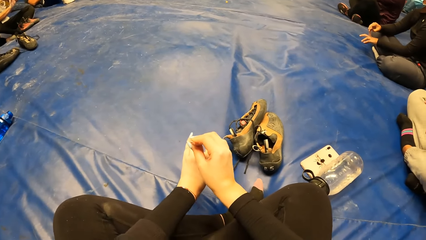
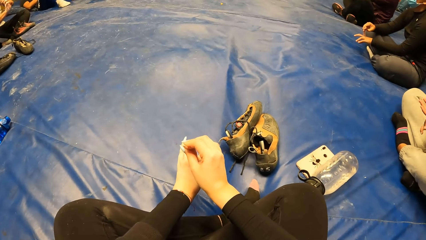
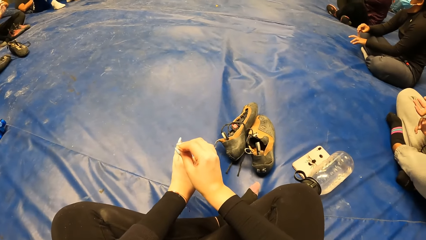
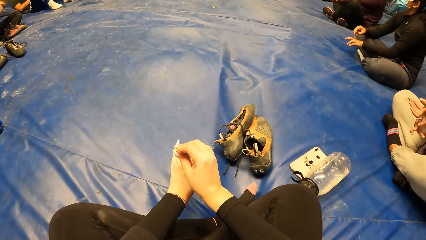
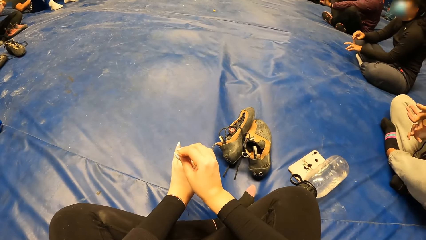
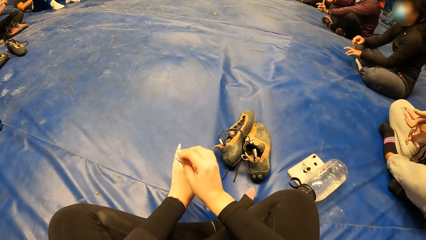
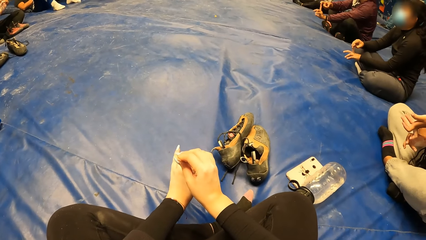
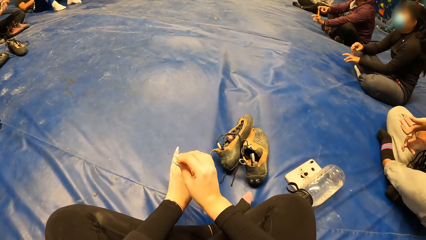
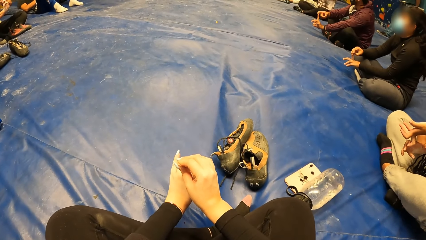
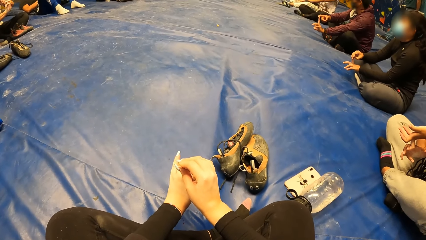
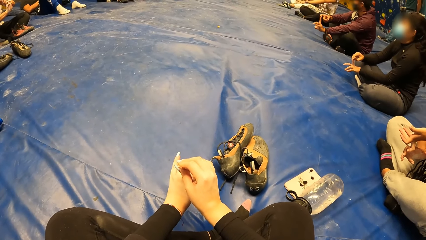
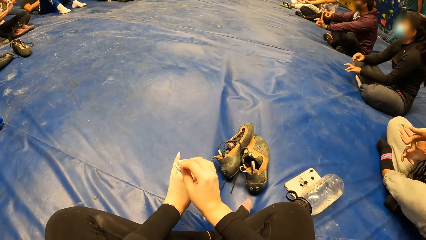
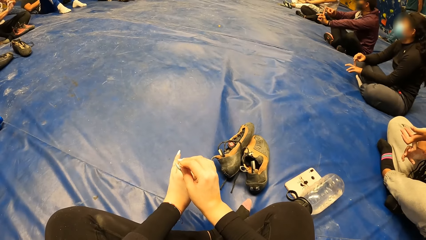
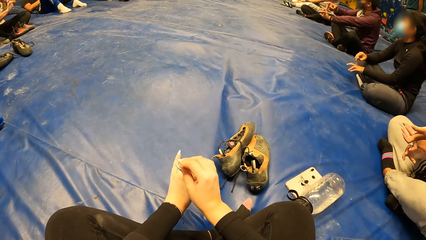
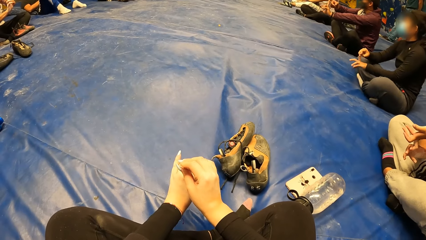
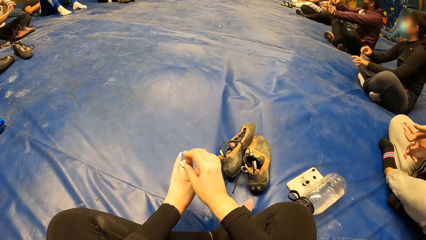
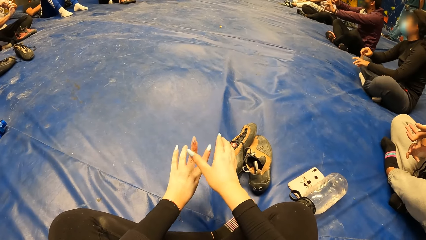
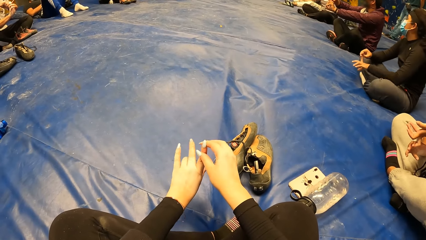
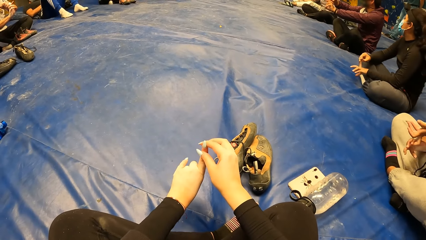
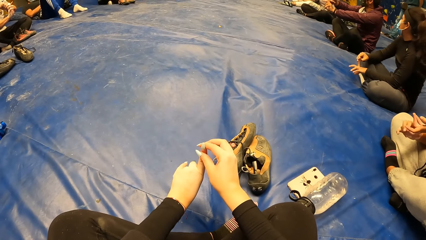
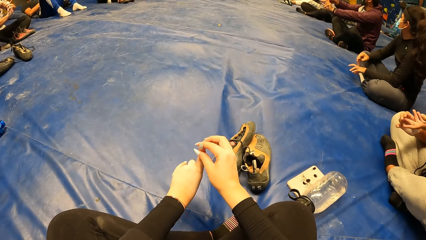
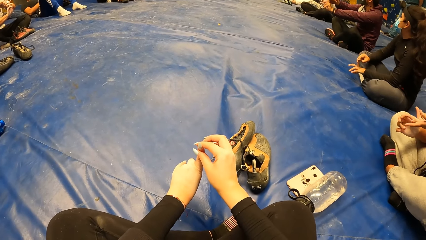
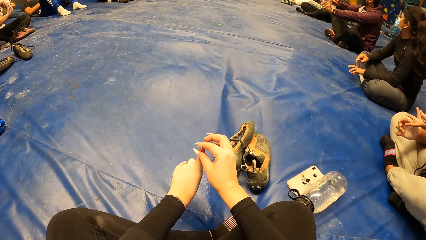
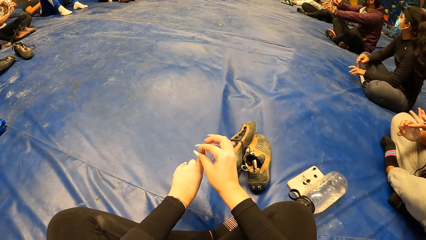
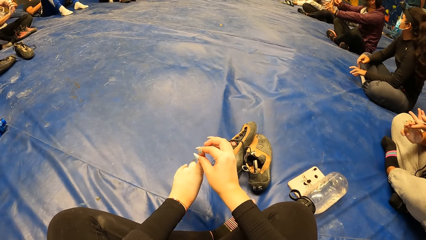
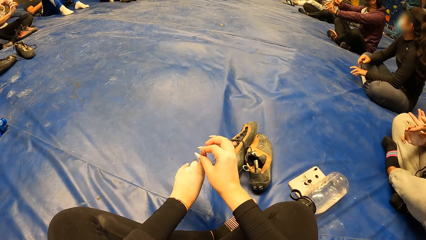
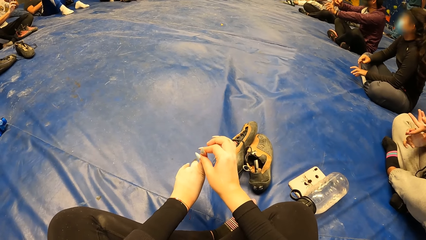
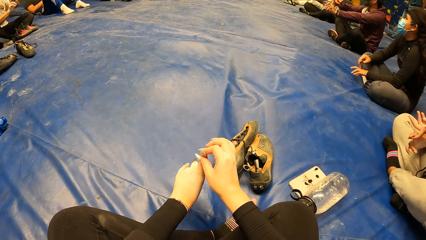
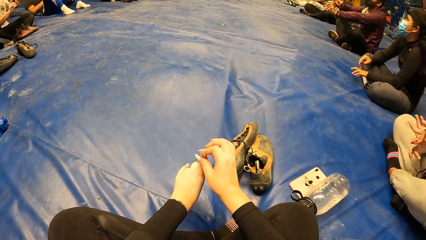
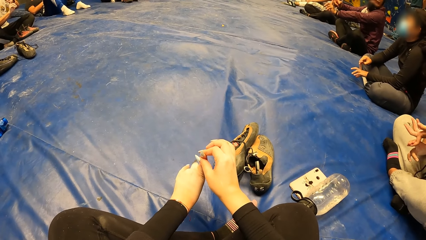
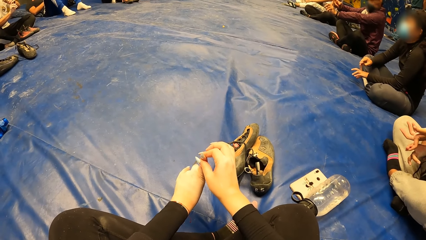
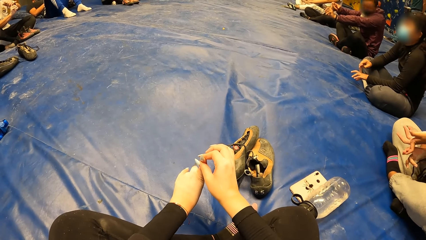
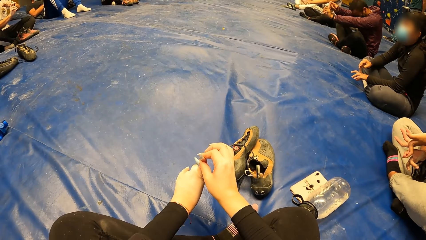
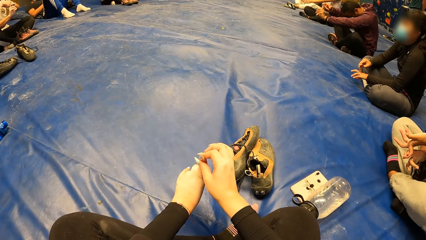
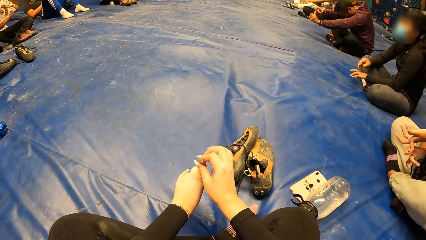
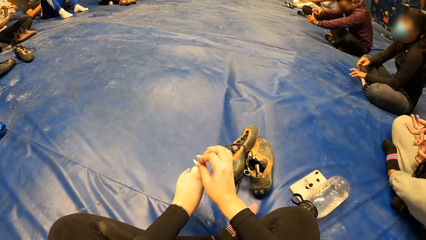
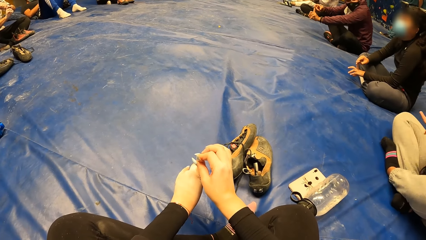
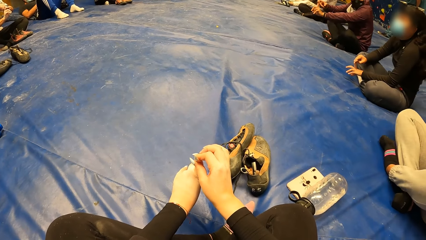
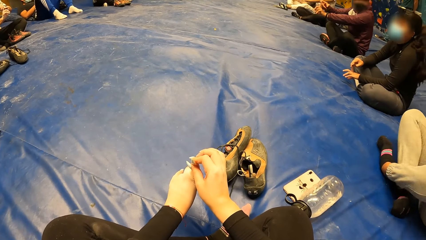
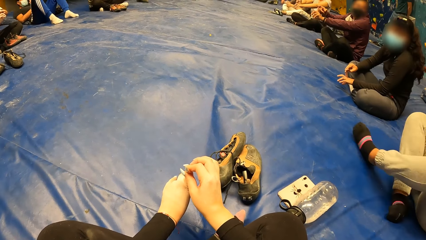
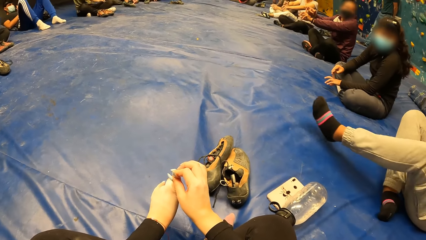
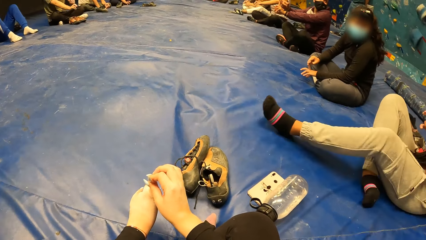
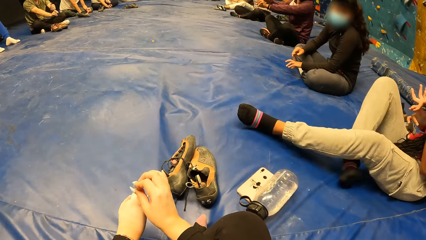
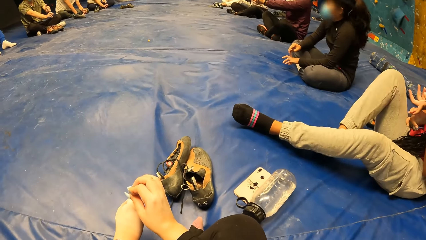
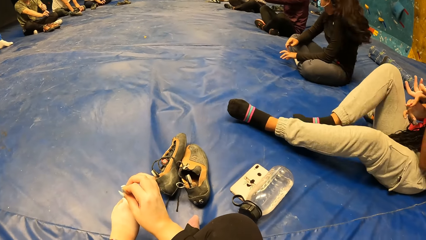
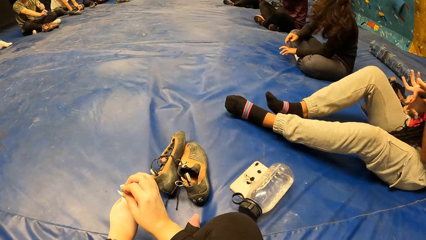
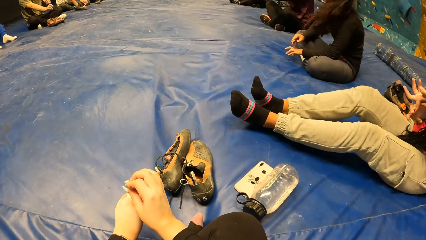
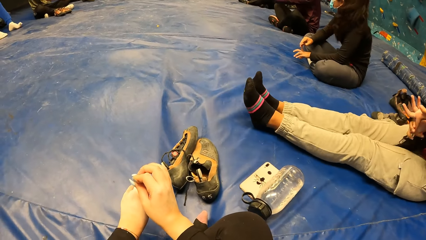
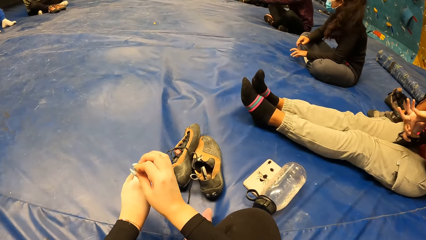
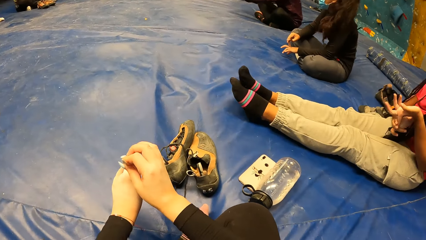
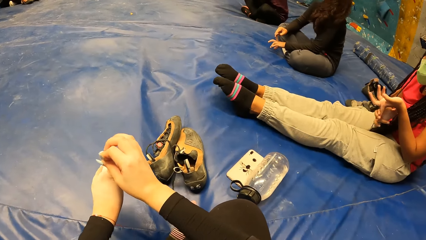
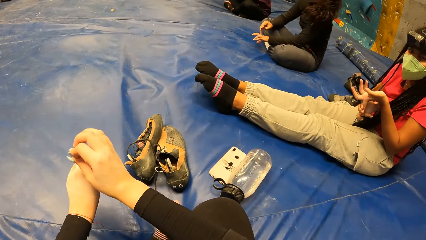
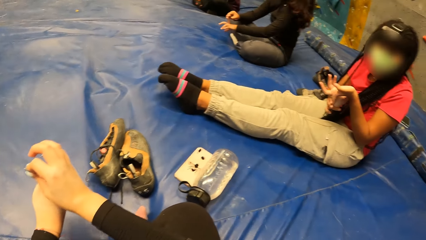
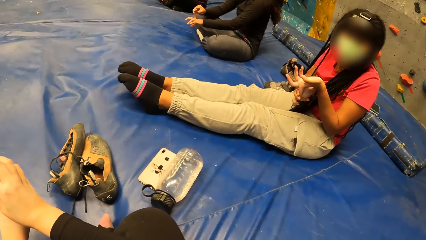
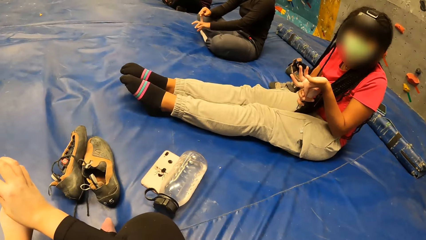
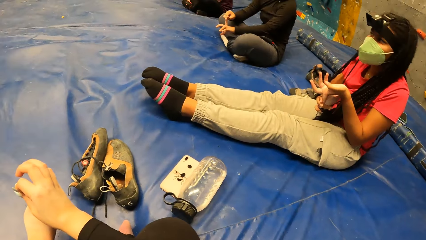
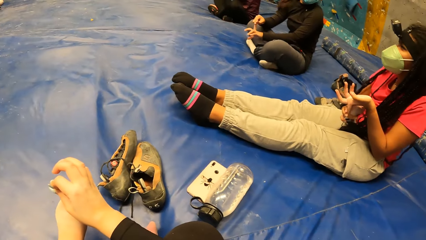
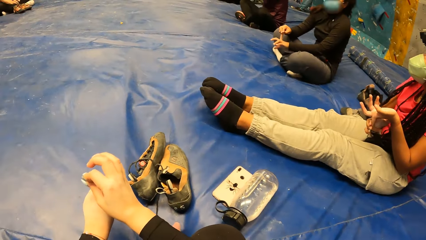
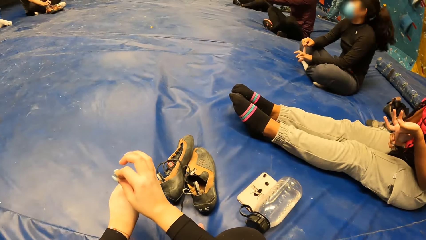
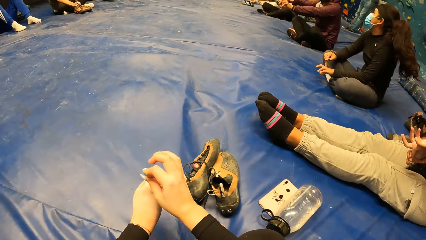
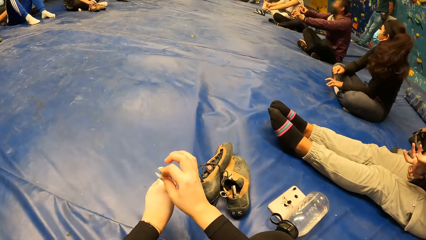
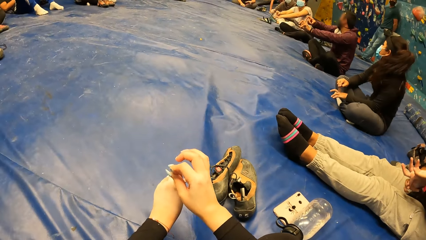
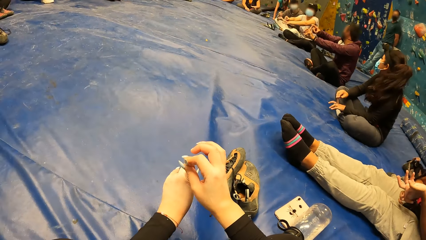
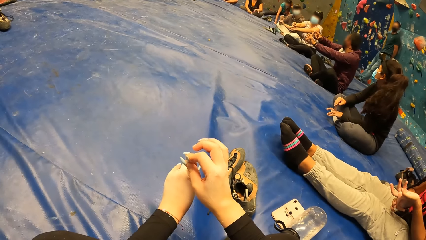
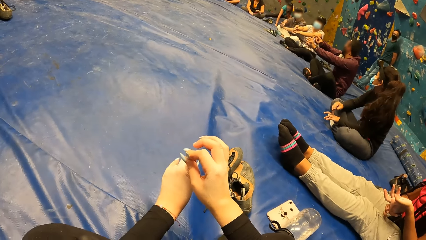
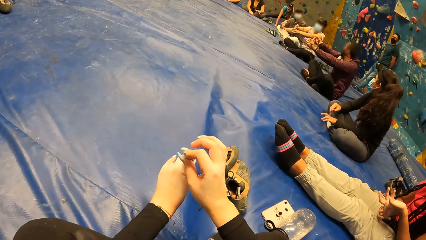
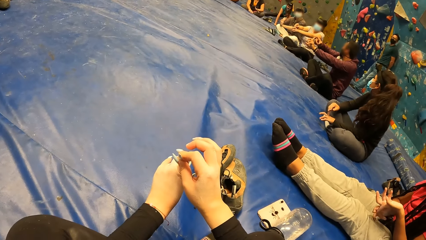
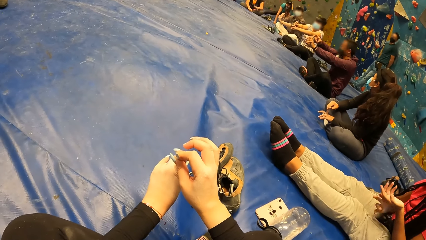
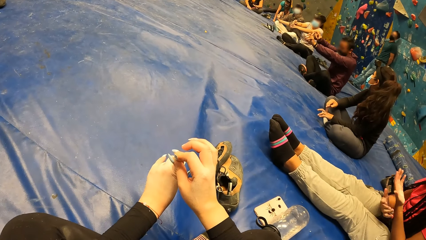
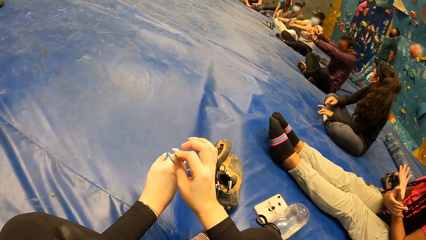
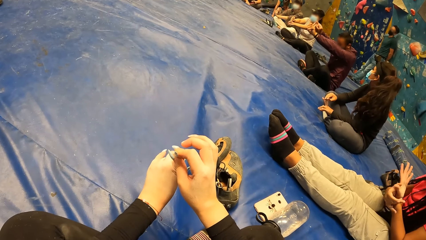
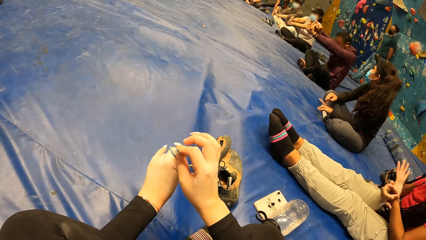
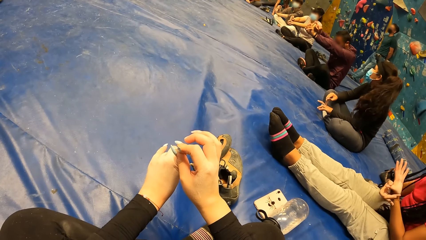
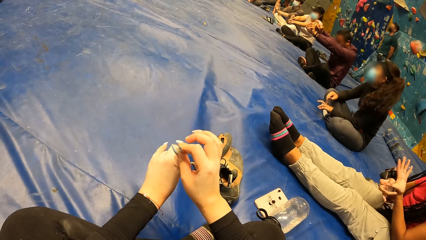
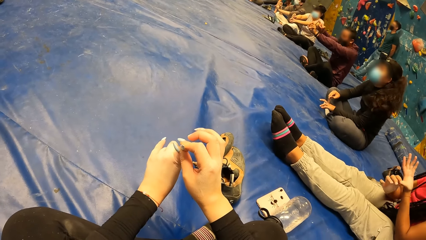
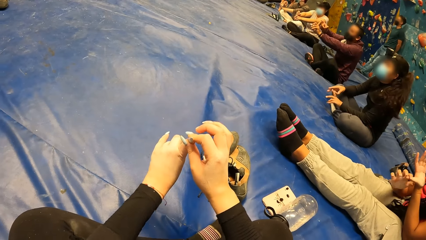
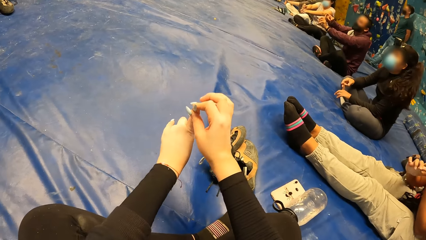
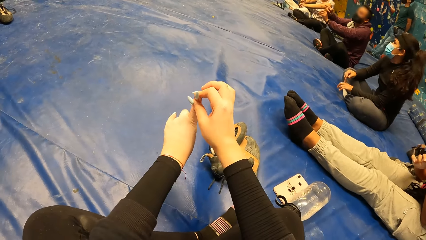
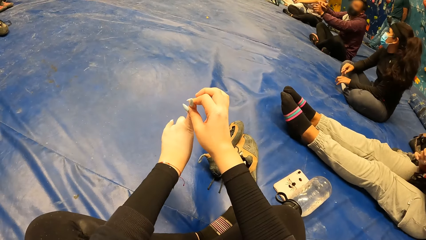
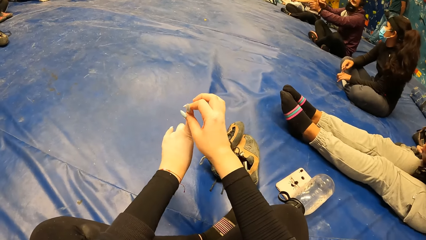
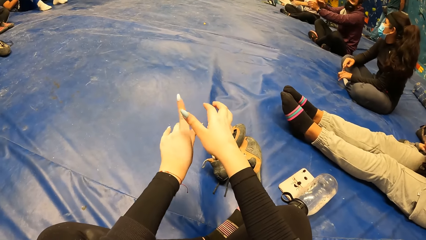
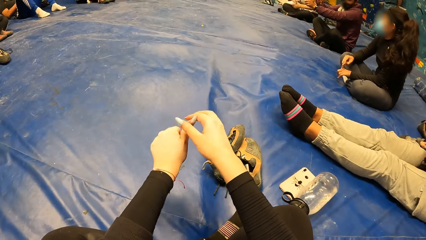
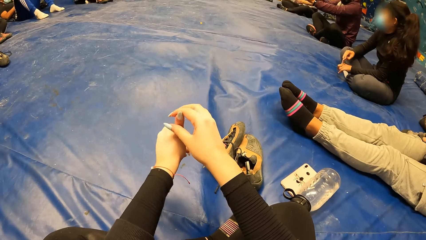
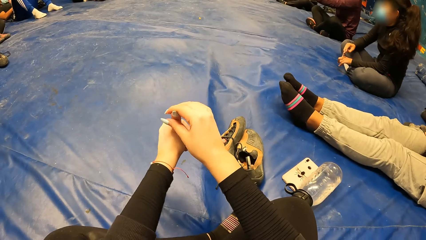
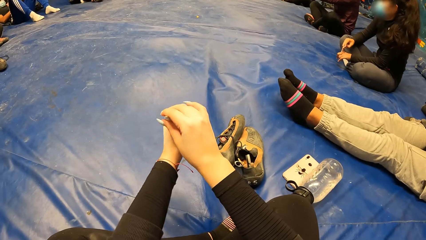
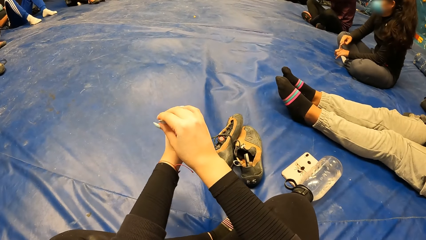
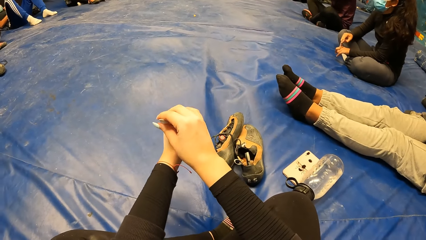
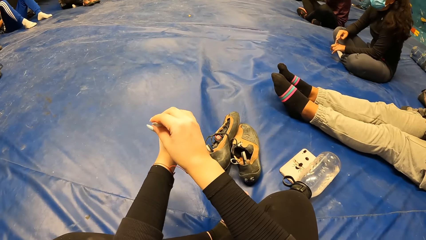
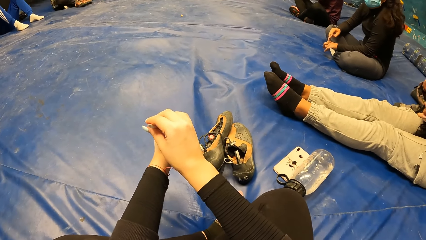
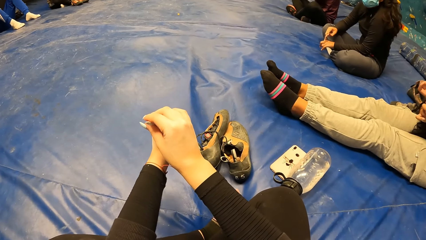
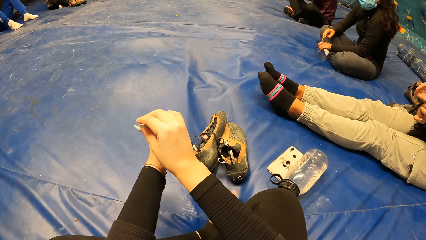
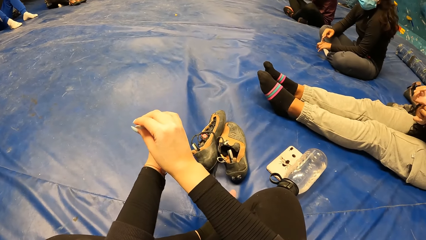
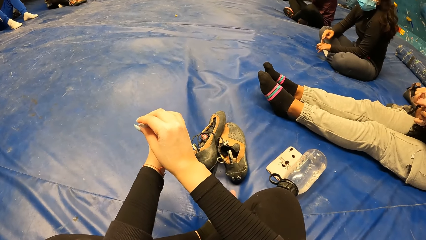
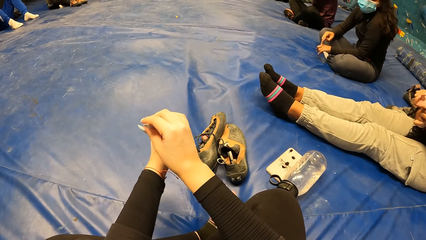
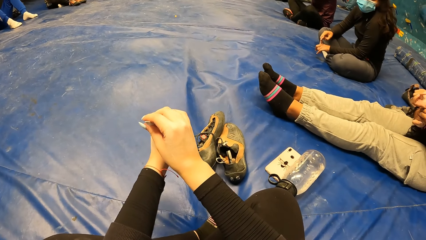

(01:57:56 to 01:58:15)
The camera wearer holds a finger. They hold a finger again. The lady stretches out her legs. The camera wearer looks around. They look around again. They hold the finger repeatedly.
